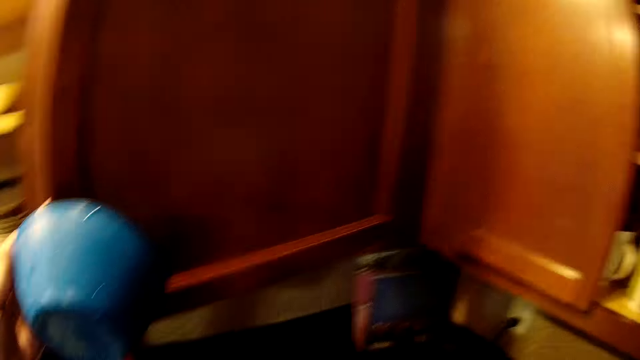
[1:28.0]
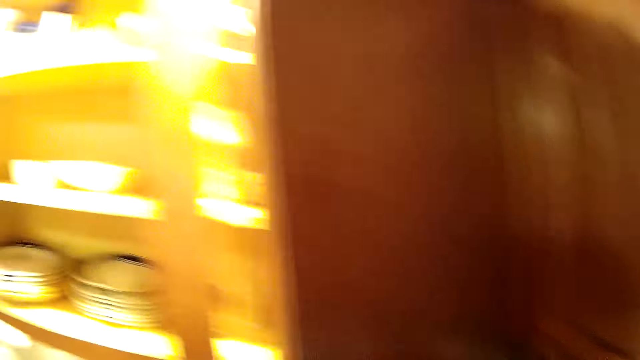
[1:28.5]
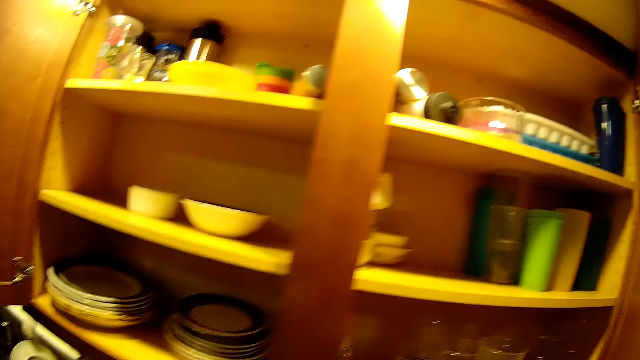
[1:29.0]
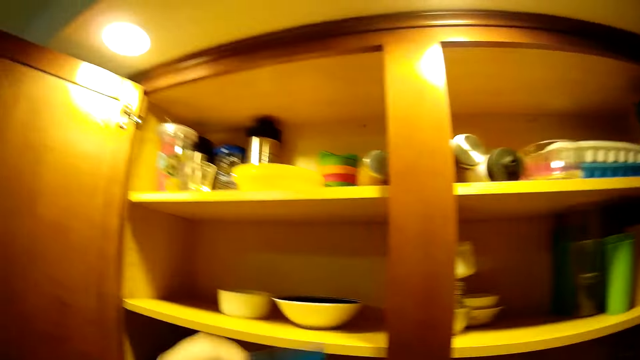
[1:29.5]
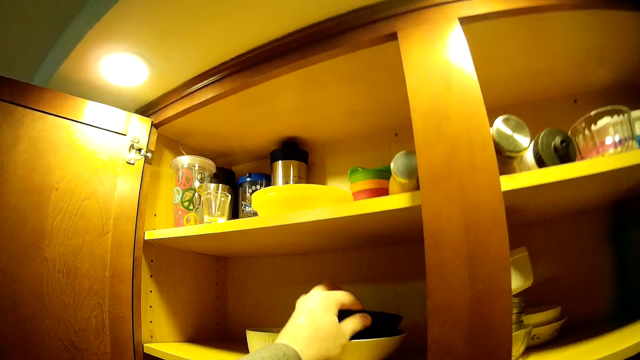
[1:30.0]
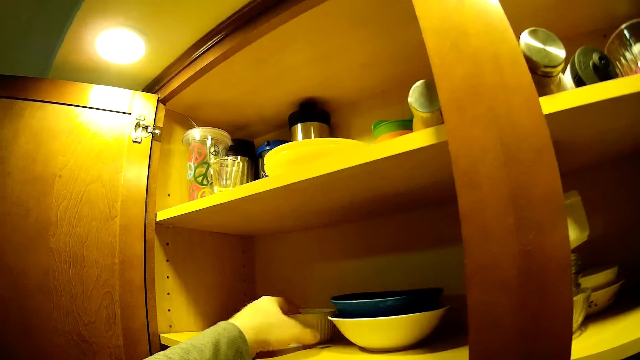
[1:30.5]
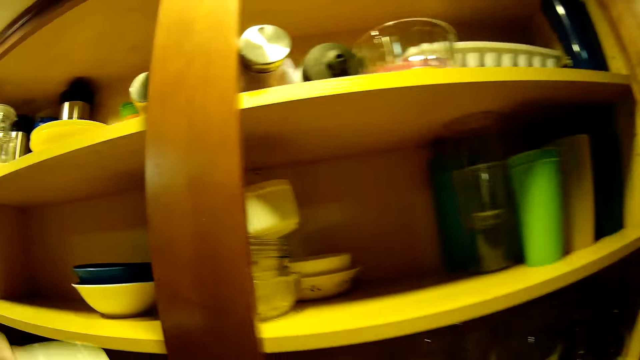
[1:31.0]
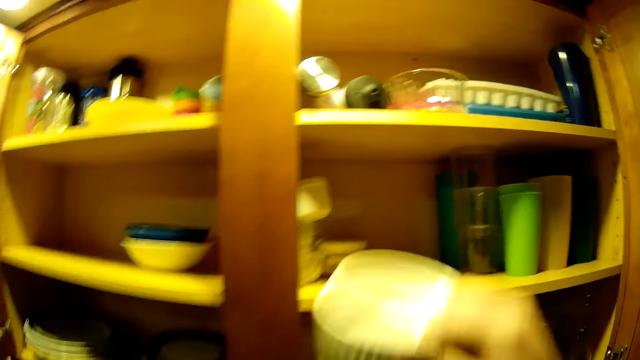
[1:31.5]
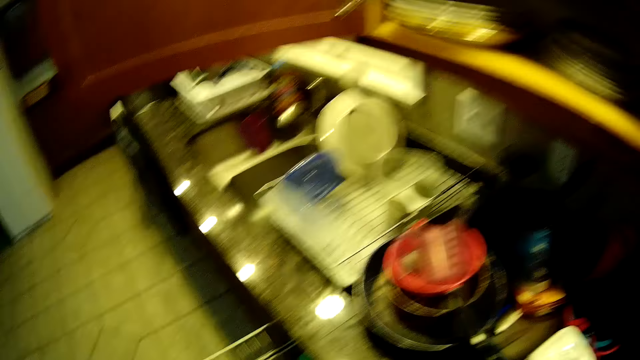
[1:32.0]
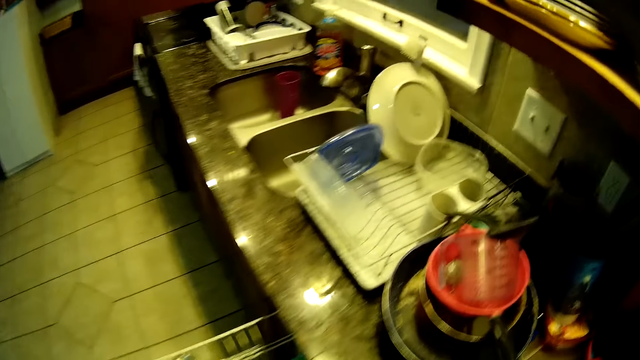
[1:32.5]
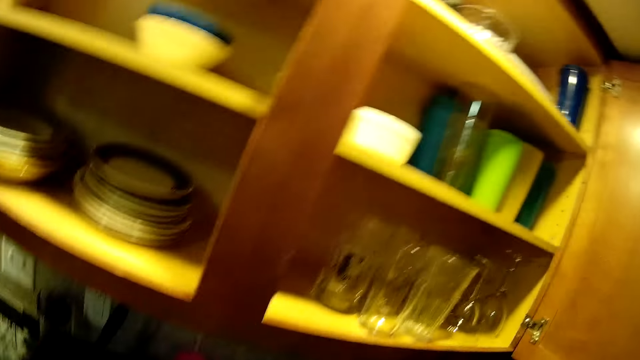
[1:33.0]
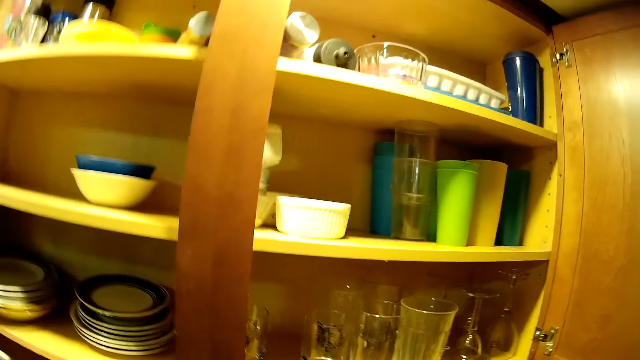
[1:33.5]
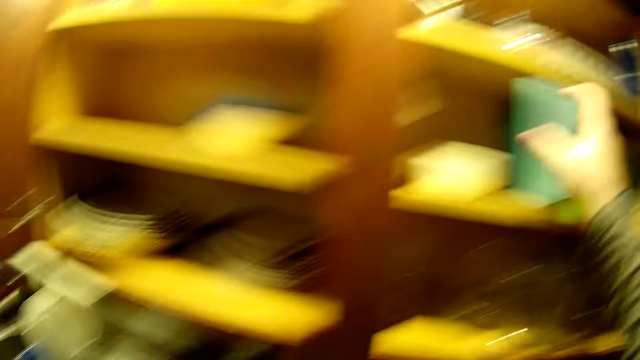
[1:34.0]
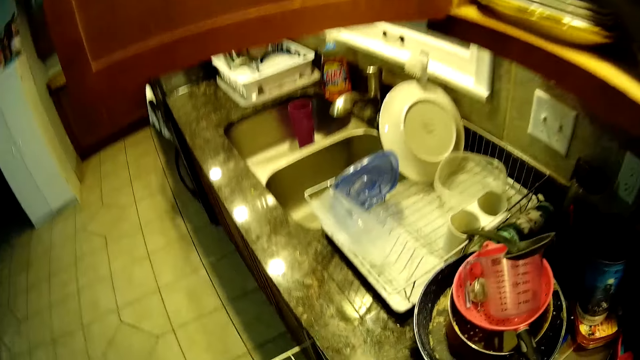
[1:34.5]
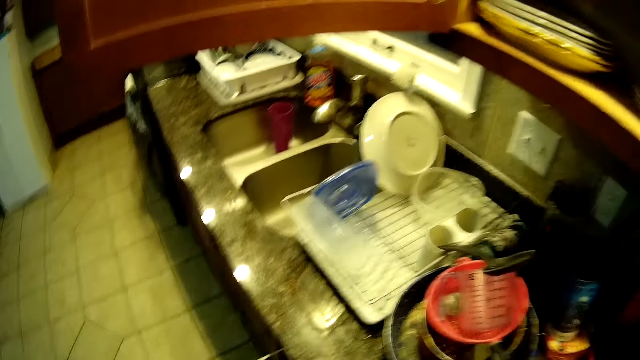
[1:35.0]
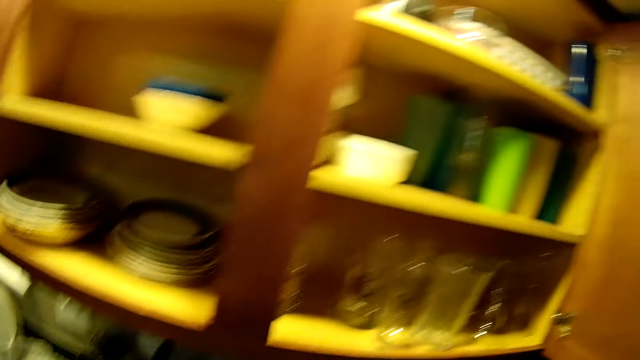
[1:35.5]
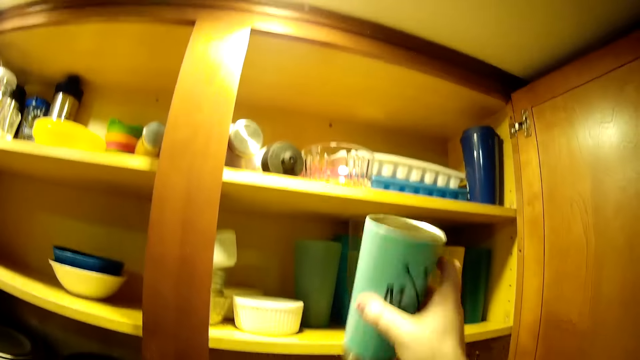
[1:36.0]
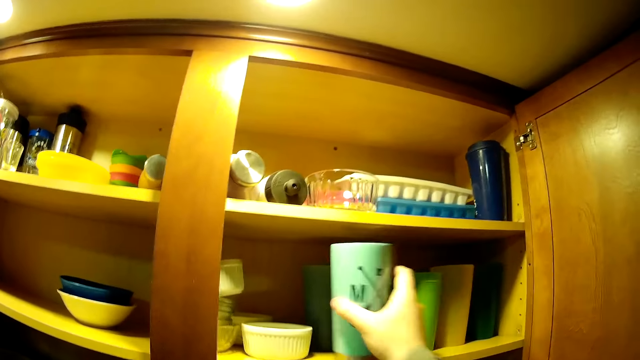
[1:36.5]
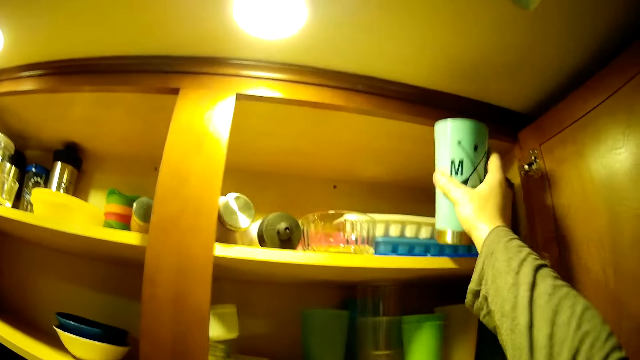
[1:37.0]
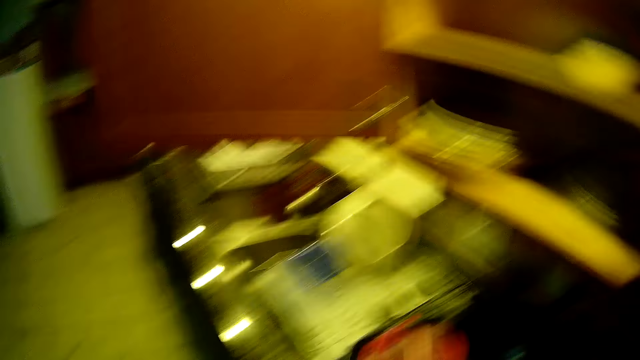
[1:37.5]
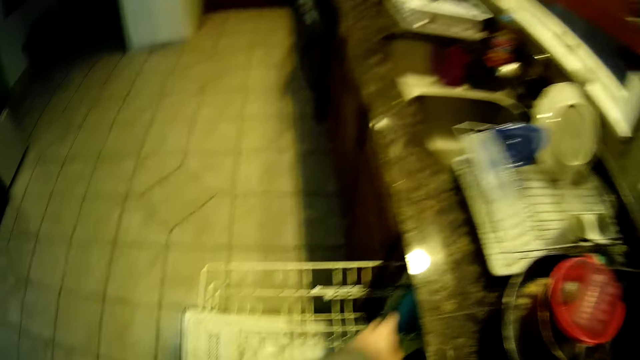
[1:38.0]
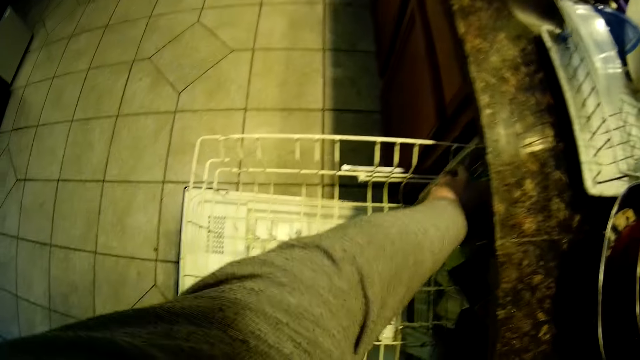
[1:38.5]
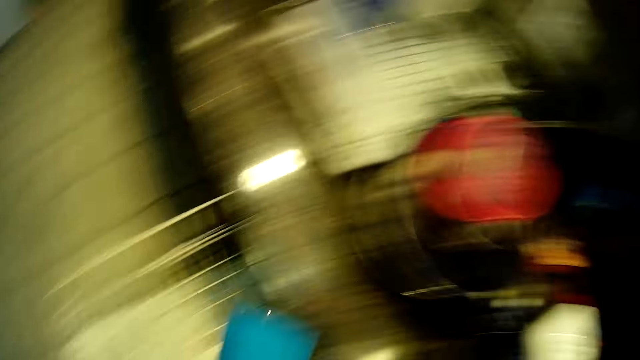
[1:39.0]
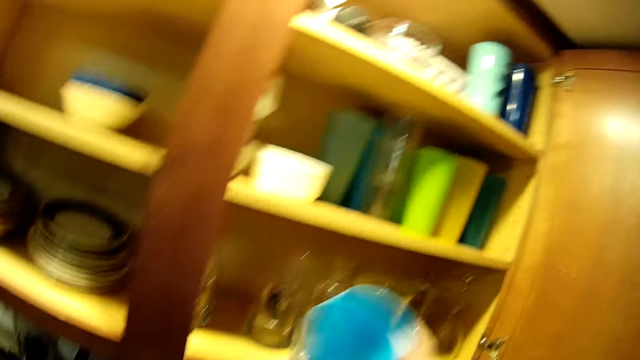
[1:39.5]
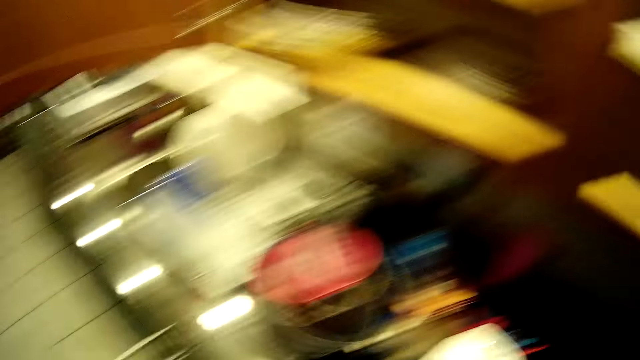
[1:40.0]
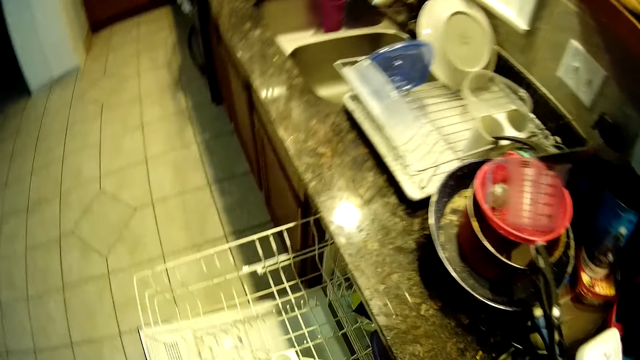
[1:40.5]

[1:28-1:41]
The camera wearer opens the cabinet. They place the bowl in the cabinet. They pick a bowl and place the bowl in the cabinet. They place drinking glasses in the cabinet. They place utensils in the cabinet.

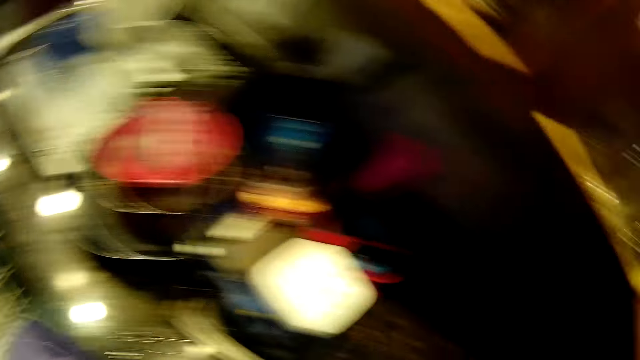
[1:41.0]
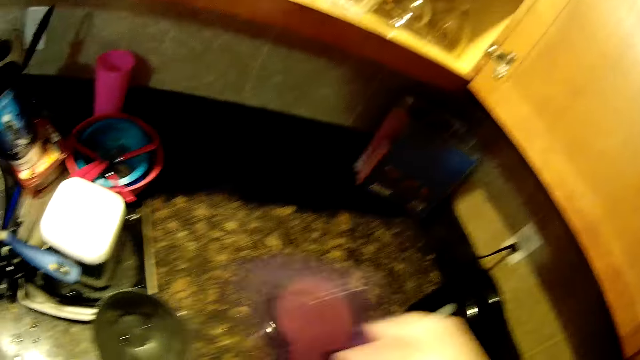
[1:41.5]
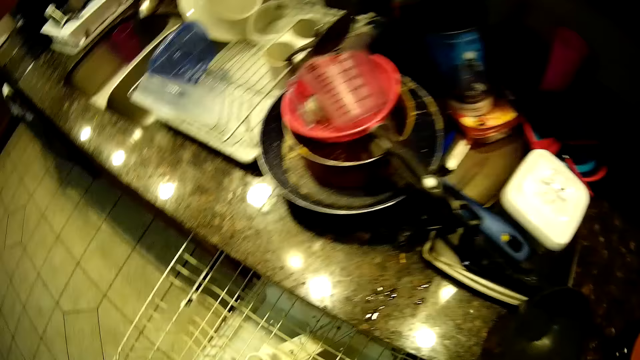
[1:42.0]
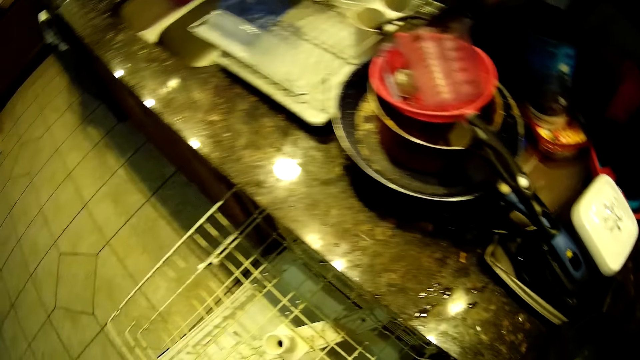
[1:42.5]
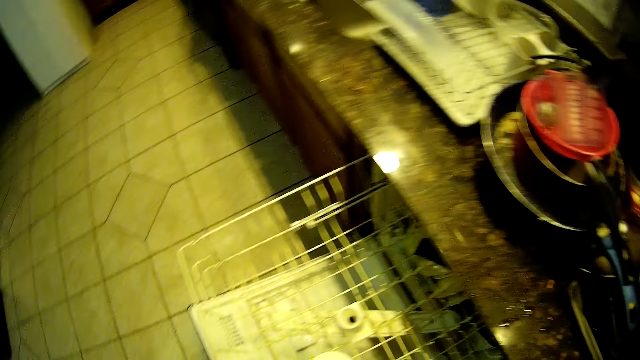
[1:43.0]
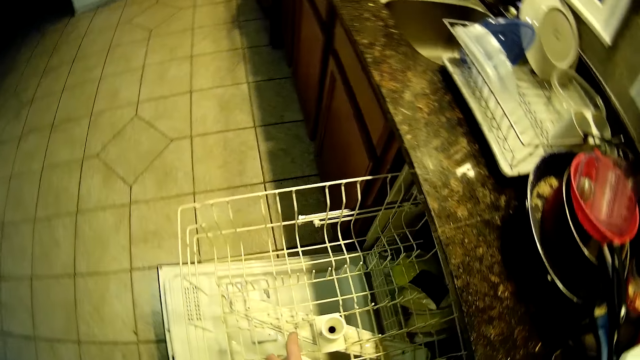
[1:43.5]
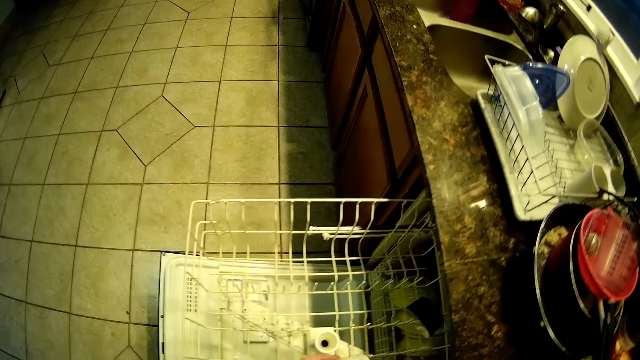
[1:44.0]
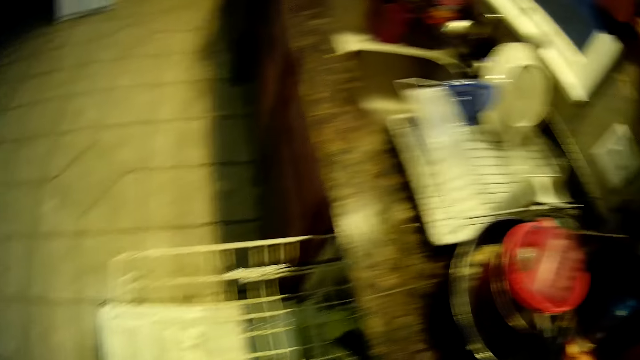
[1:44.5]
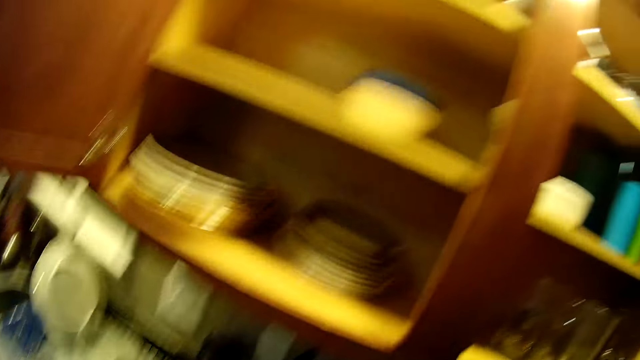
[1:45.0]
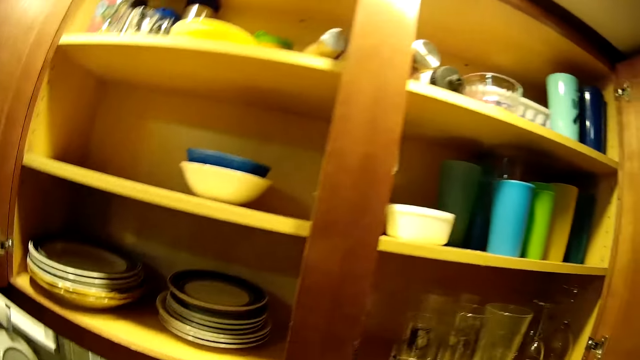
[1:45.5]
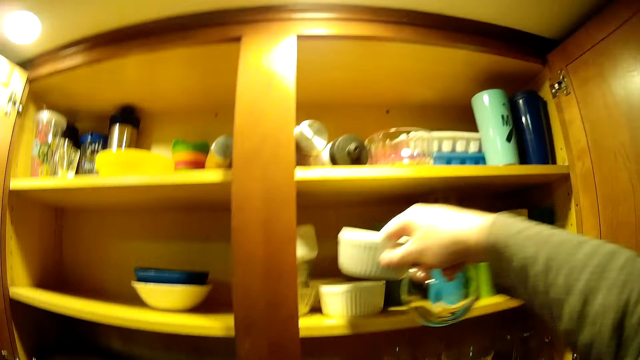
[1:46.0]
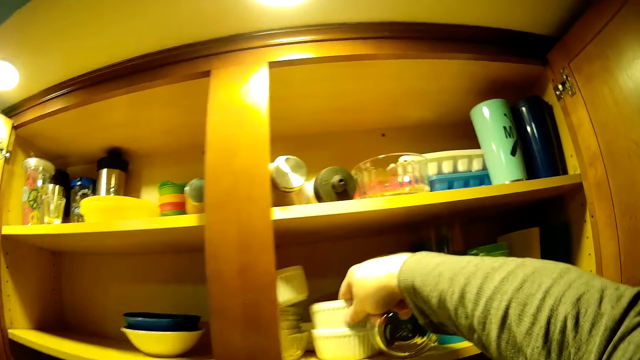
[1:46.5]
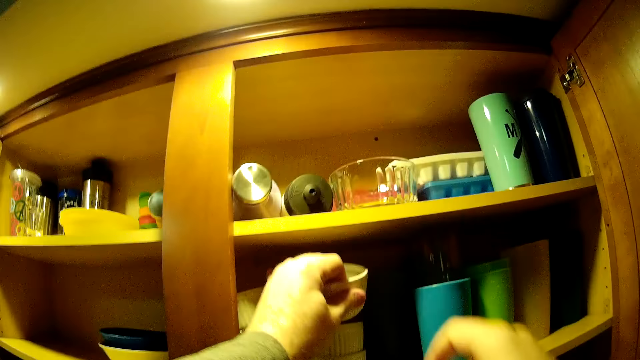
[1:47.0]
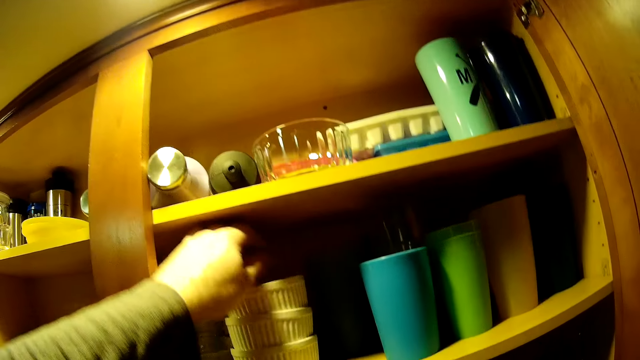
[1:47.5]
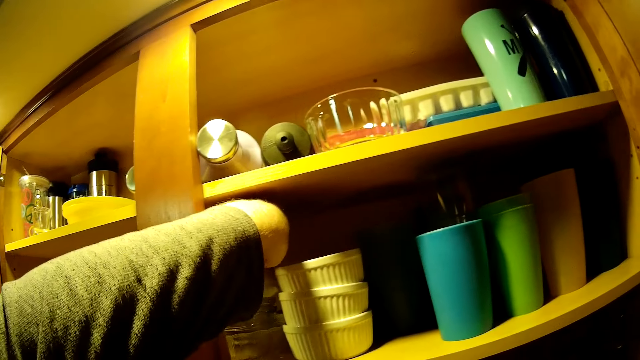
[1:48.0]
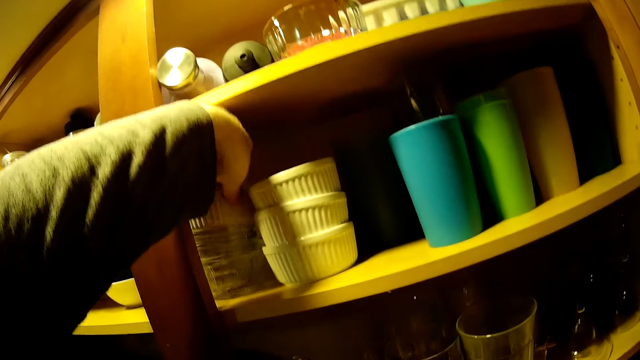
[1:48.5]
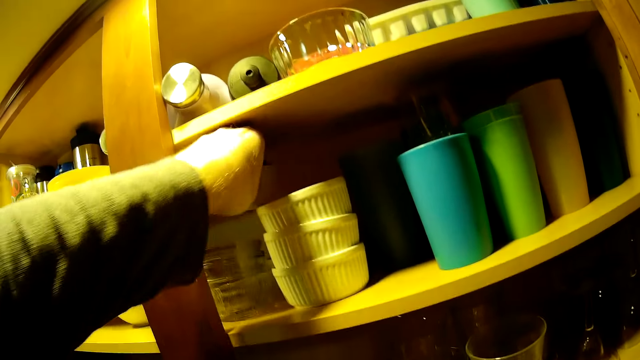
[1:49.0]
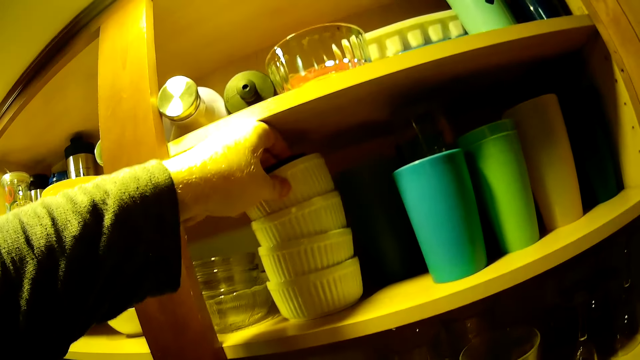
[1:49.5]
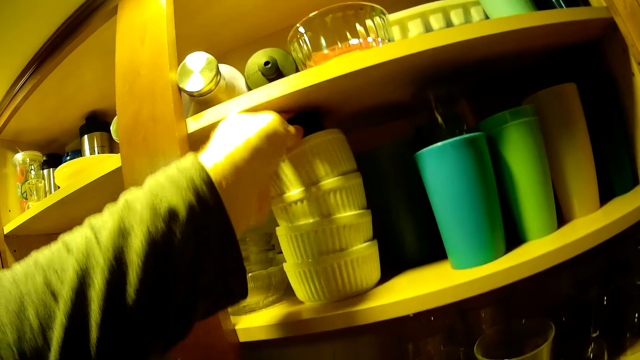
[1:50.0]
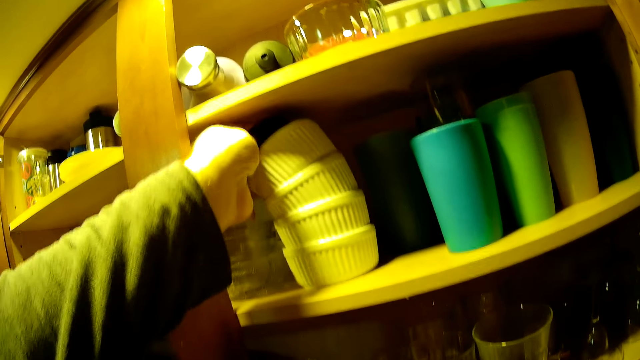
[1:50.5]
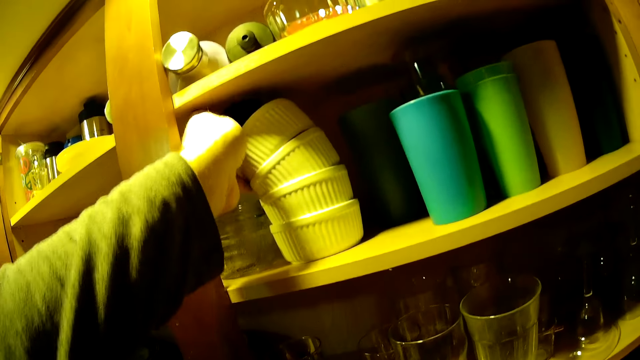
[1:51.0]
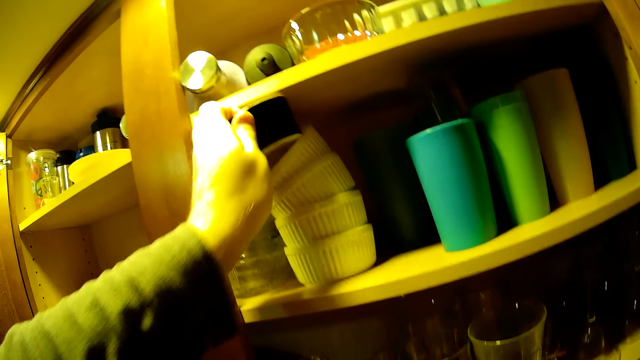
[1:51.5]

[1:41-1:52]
The camera wearer places the bowl in the cabinet.
